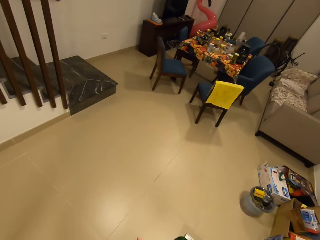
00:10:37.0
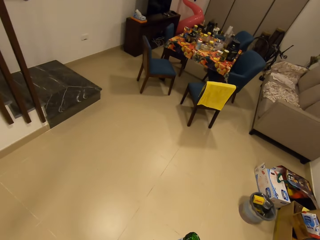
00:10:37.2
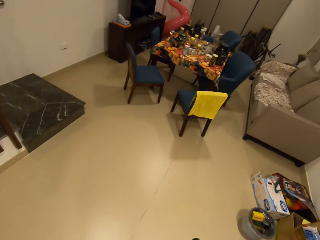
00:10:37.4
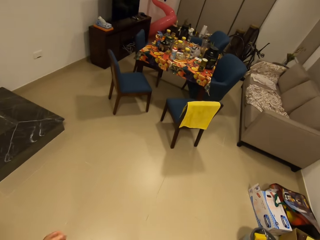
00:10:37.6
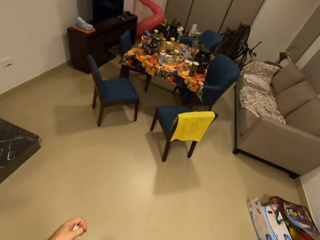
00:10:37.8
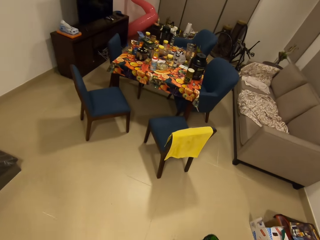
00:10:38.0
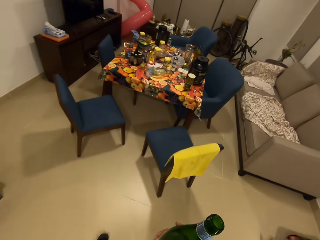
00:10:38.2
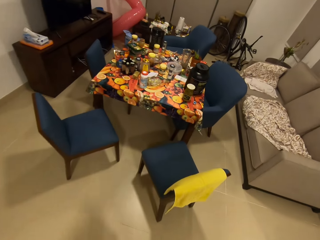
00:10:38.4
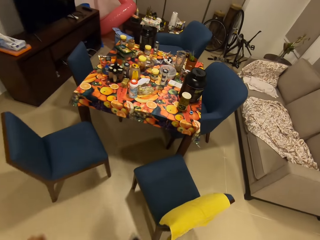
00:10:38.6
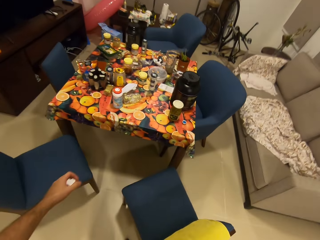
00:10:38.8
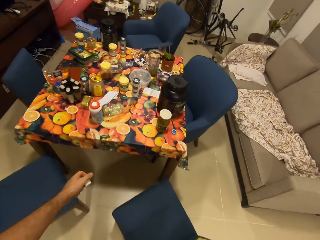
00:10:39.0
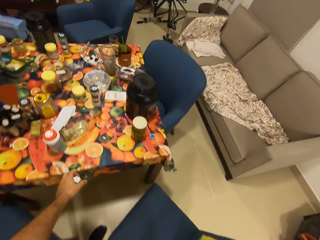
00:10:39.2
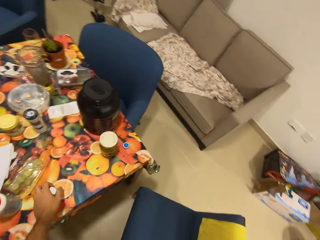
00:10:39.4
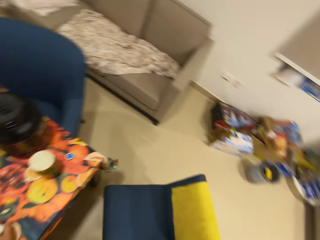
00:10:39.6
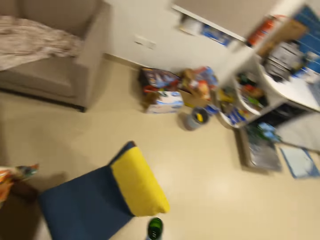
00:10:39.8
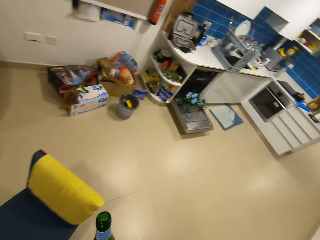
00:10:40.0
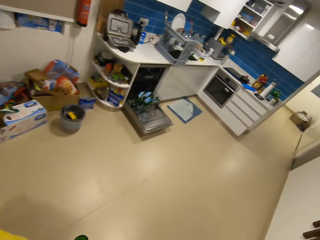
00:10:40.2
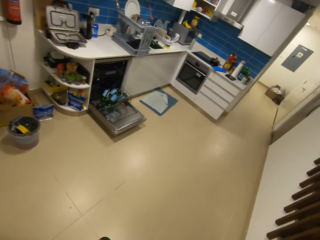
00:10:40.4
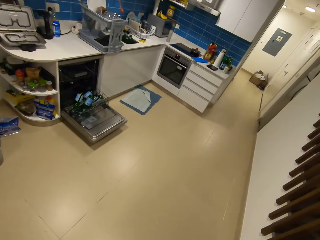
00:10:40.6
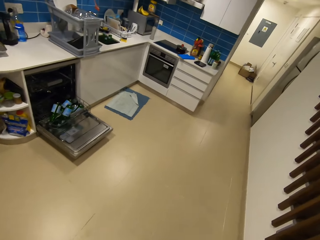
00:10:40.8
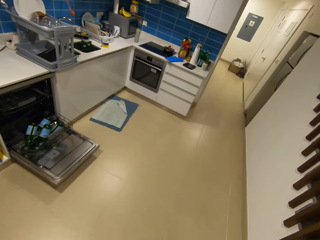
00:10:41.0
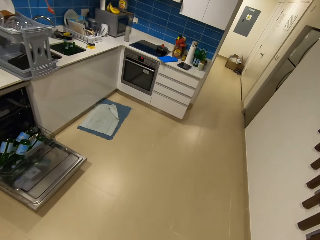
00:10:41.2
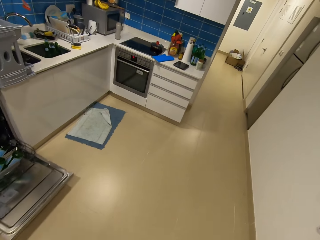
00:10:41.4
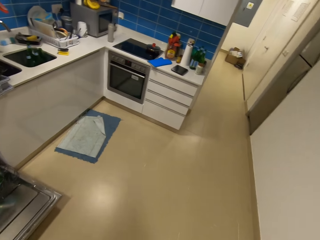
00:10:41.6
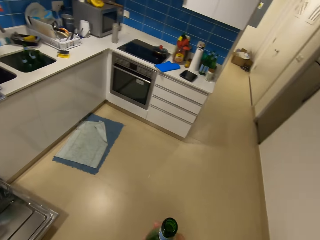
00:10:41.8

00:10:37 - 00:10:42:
The camera wearer places the plastic and adapter on a dining table with his left hand. He walks in the kitchen room.
